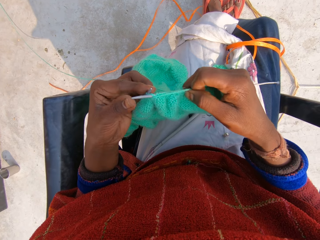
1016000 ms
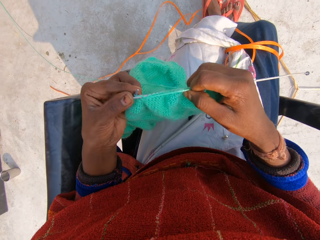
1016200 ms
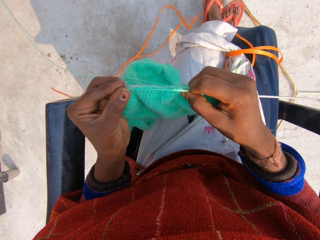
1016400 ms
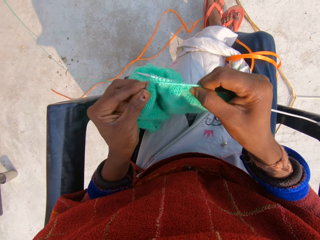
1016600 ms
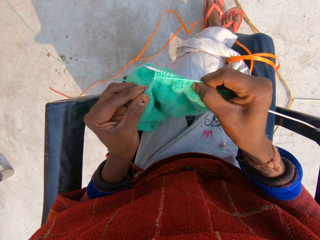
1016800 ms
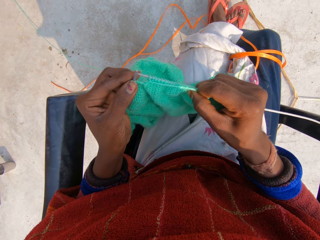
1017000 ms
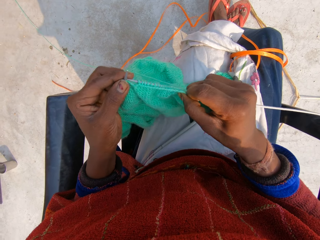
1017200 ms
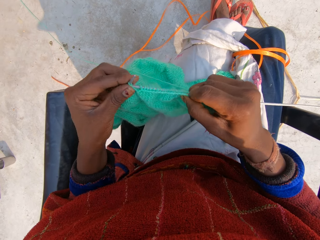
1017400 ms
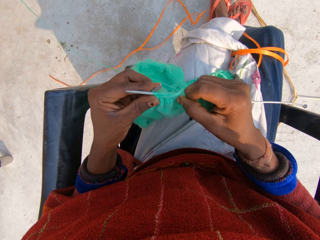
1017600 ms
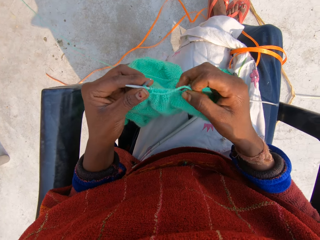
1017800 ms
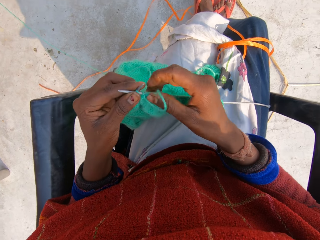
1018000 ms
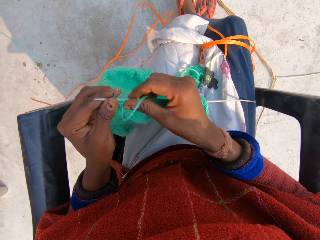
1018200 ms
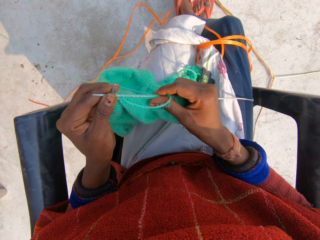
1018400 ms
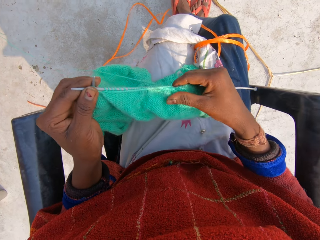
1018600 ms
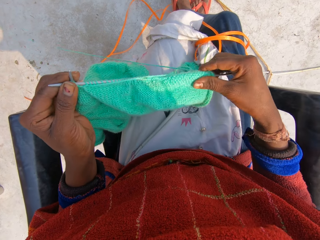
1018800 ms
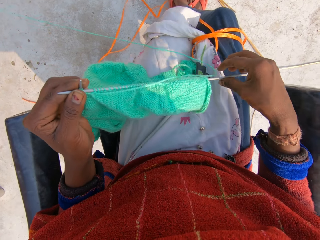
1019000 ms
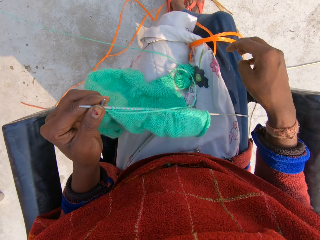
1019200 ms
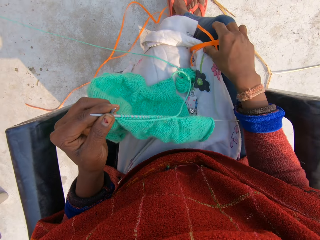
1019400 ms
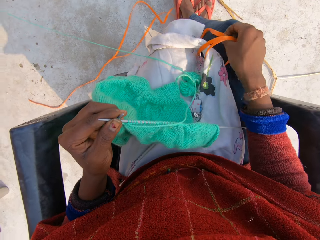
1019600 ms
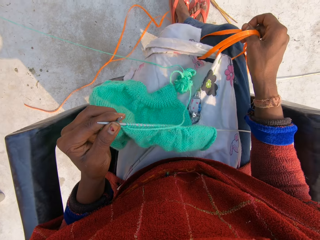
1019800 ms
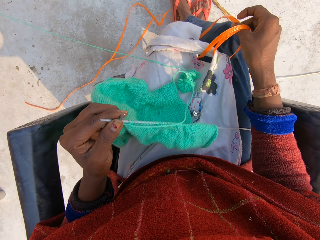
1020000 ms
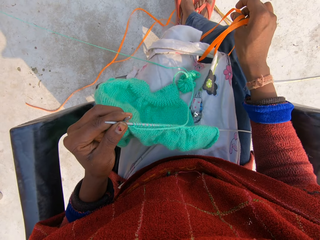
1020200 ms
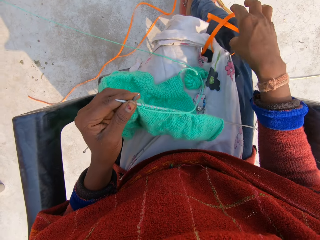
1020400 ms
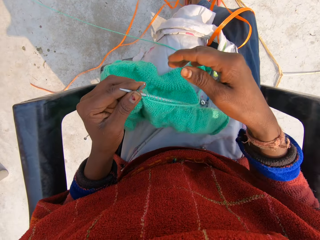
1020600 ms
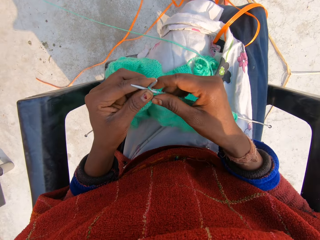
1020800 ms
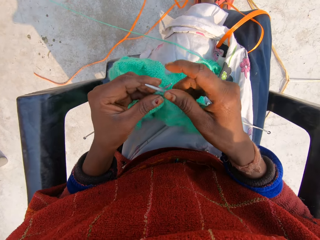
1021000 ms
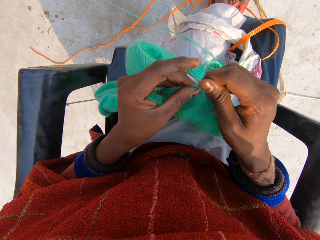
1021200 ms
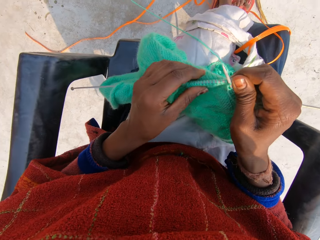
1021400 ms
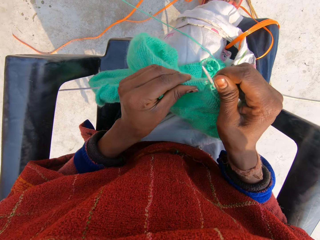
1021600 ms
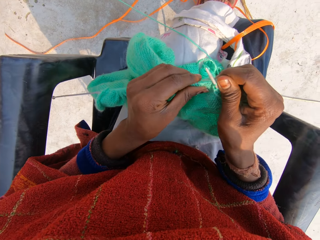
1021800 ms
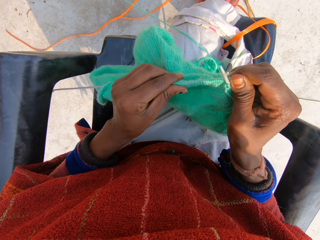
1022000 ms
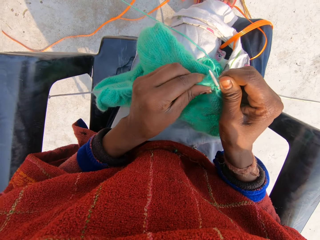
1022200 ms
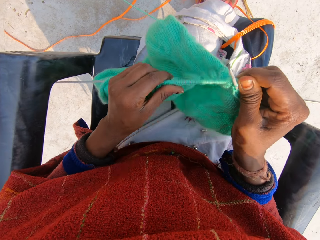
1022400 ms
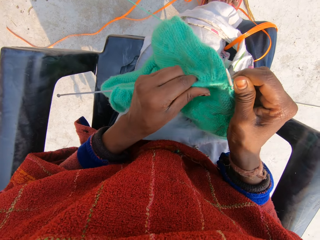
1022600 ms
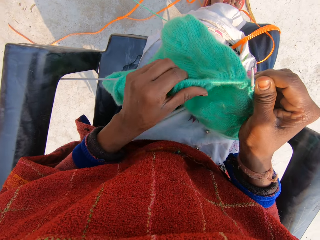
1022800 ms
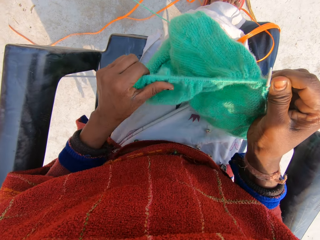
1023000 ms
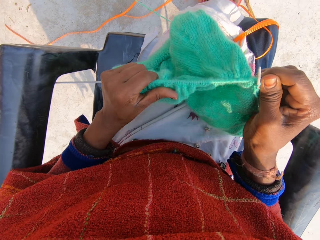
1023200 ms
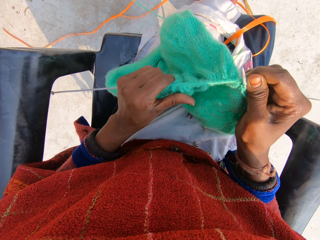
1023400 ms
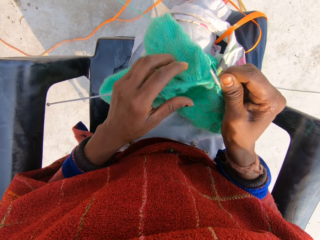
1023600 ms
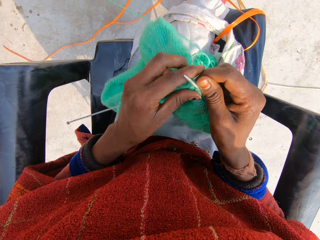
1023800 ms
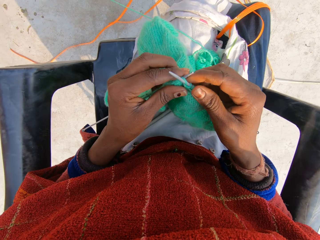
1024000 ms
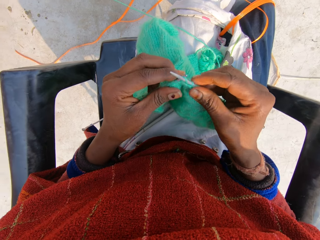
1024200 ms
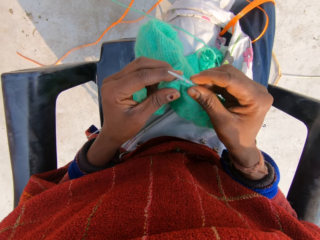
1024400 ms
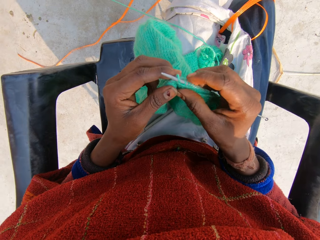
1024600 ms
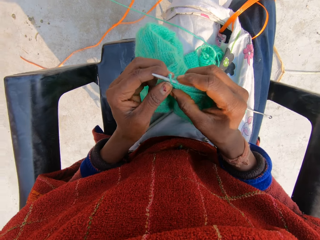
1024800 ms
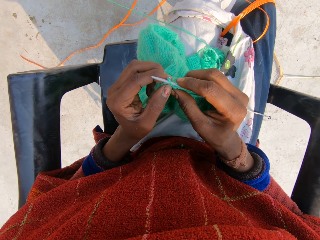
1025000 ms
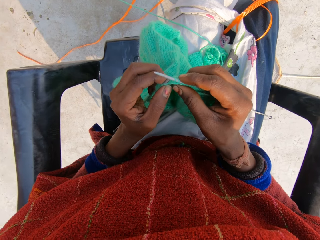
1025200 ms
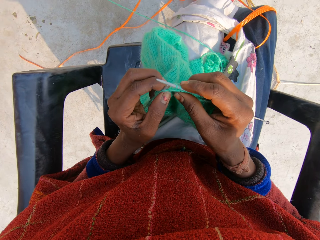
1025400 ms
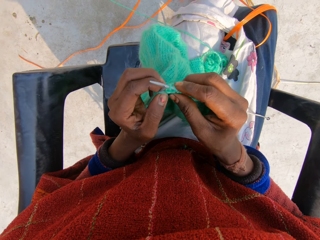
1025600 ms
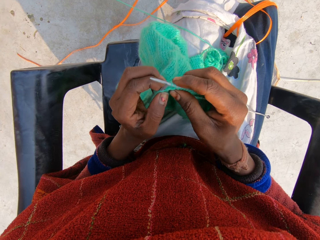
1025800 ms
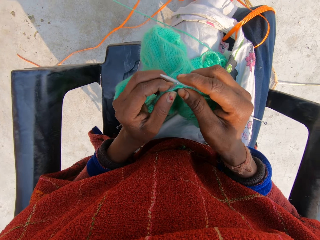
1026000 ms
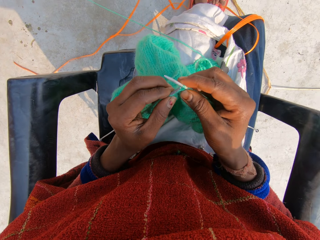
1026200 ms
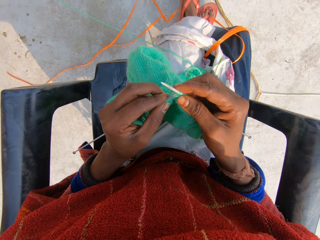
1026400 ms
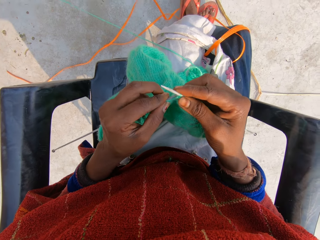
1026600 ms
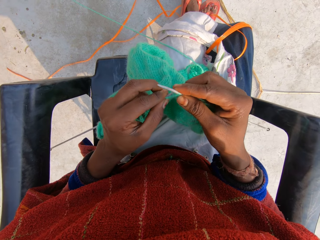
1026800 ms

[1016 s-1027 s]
The camera wearer knits the garment with her hands. They adjust the yarn in the knitting needle with his right hand. They hold the rope on the ground. They pick up plastic straps from his leg with his right hand. They release the rope on the ground. They drop the plastic straps on his leg with his right hand. They put the knitting thread into the knitting needle. They adjust the yarn in the knitting needle with his left hand. They knit the garment with her hands.

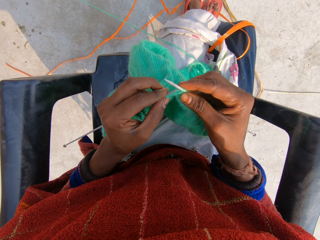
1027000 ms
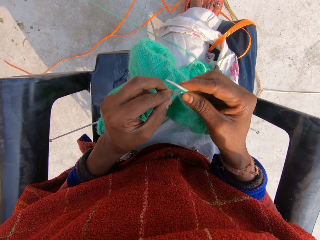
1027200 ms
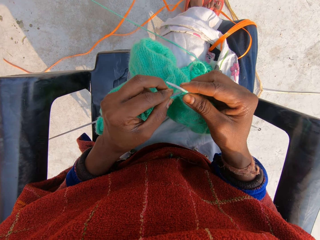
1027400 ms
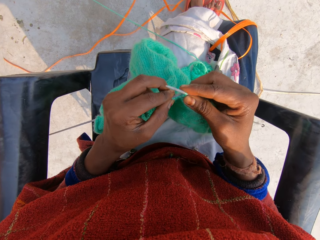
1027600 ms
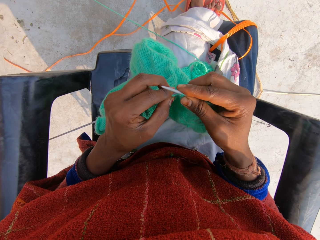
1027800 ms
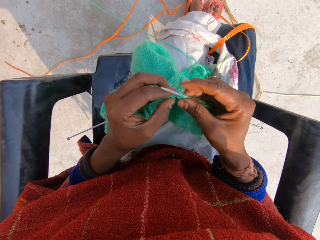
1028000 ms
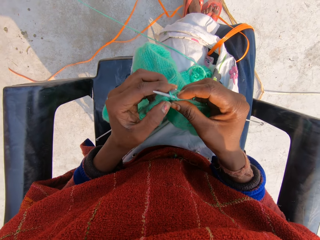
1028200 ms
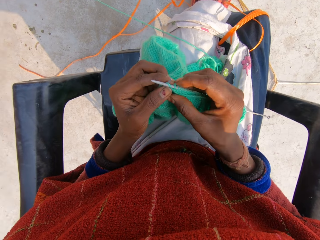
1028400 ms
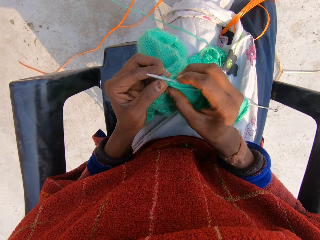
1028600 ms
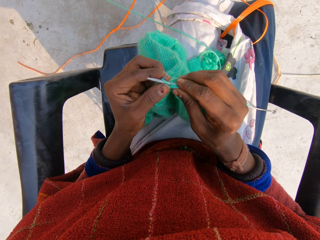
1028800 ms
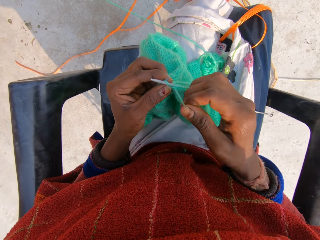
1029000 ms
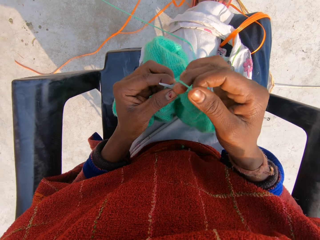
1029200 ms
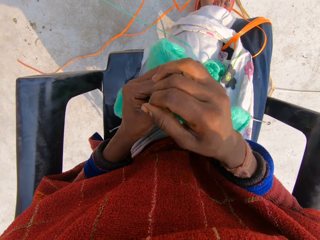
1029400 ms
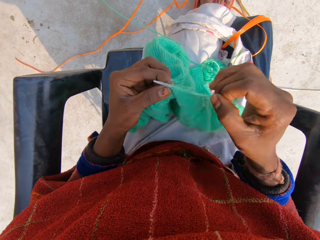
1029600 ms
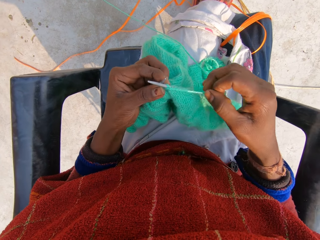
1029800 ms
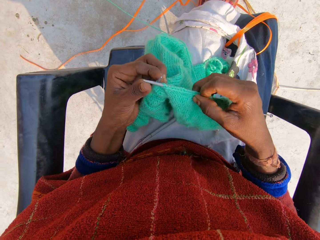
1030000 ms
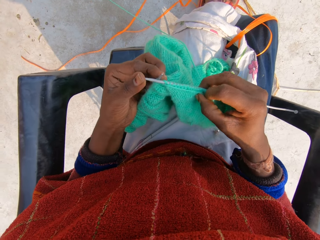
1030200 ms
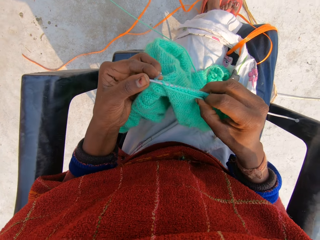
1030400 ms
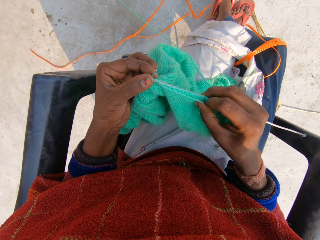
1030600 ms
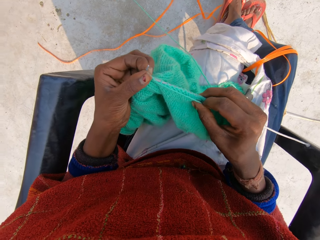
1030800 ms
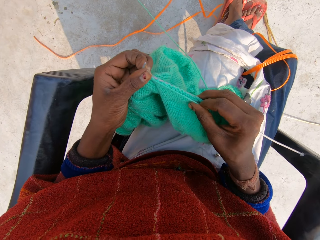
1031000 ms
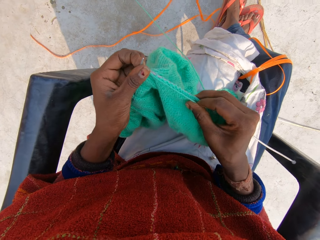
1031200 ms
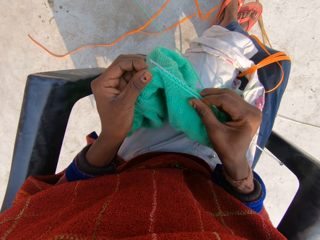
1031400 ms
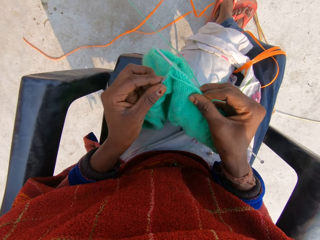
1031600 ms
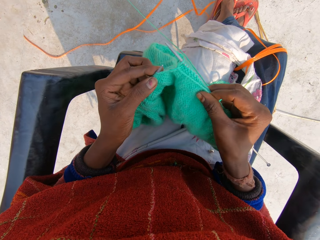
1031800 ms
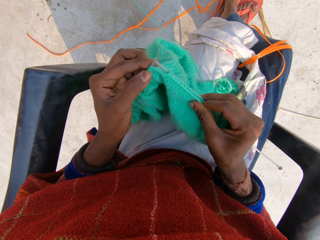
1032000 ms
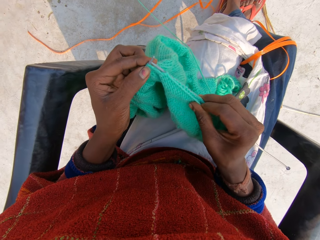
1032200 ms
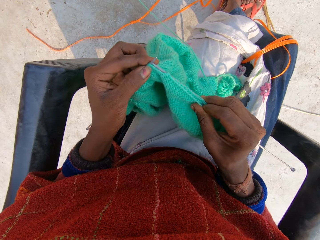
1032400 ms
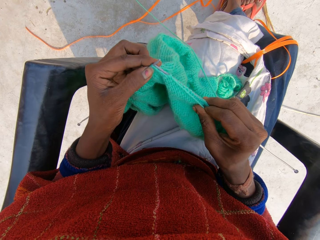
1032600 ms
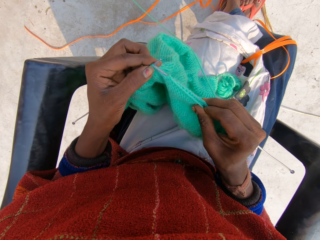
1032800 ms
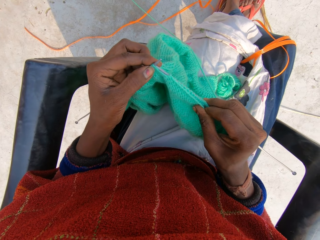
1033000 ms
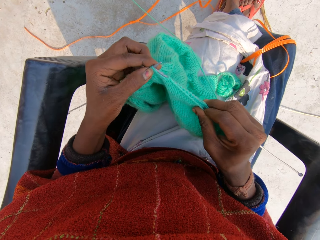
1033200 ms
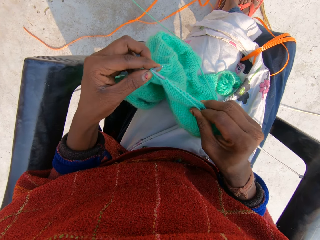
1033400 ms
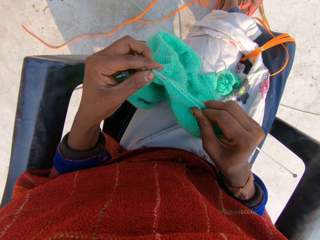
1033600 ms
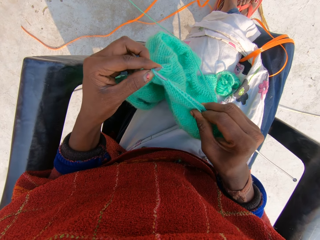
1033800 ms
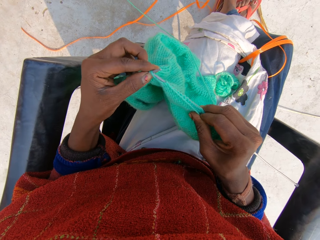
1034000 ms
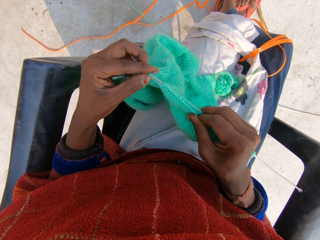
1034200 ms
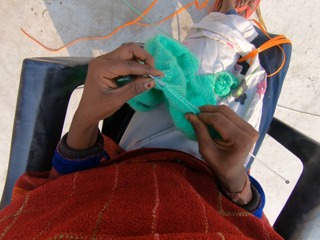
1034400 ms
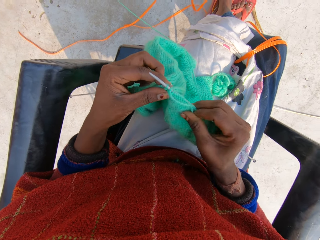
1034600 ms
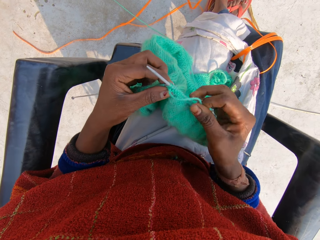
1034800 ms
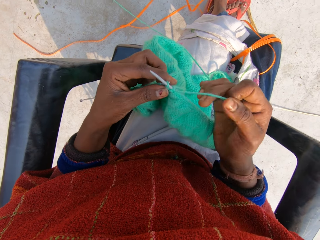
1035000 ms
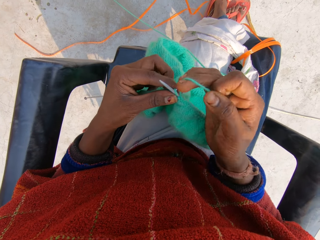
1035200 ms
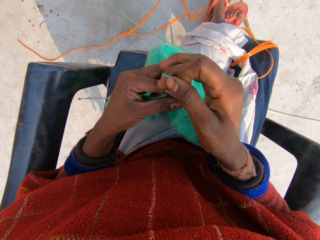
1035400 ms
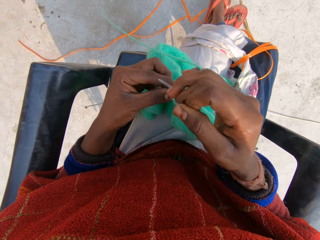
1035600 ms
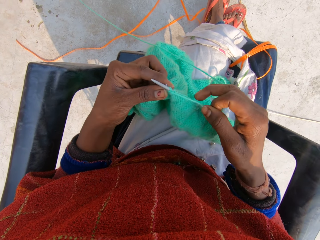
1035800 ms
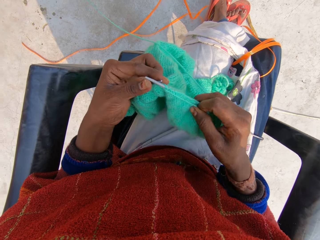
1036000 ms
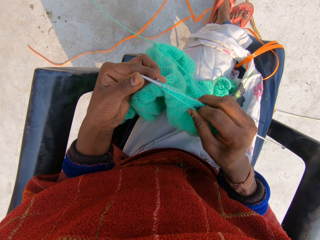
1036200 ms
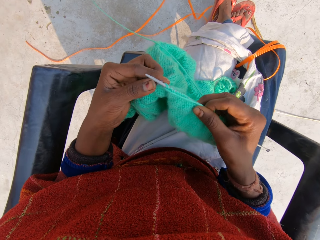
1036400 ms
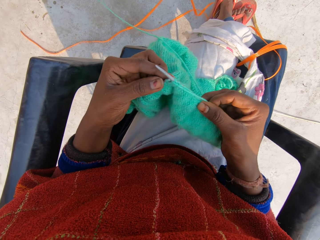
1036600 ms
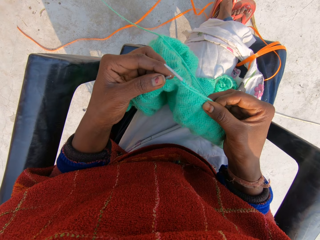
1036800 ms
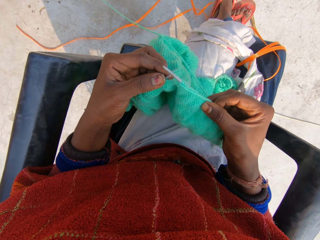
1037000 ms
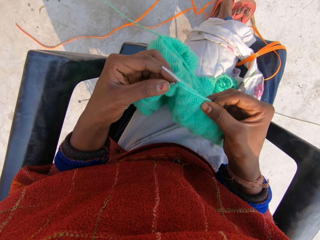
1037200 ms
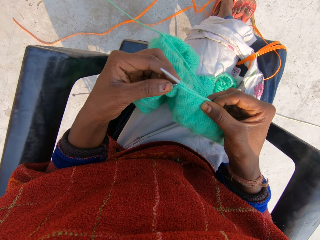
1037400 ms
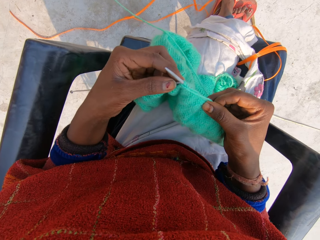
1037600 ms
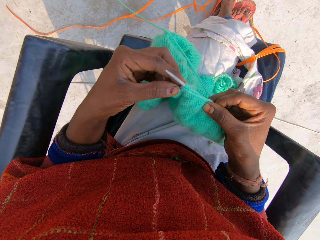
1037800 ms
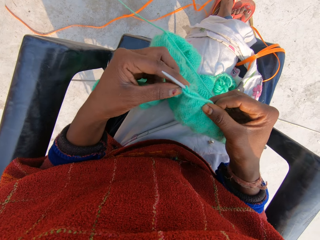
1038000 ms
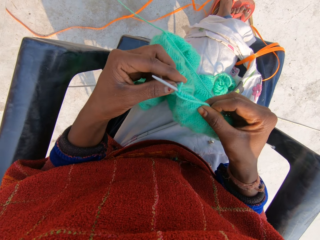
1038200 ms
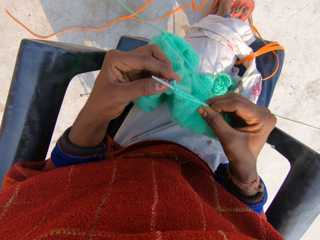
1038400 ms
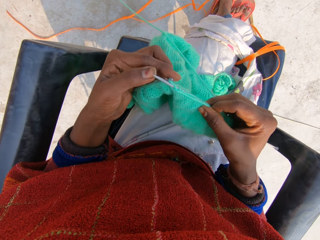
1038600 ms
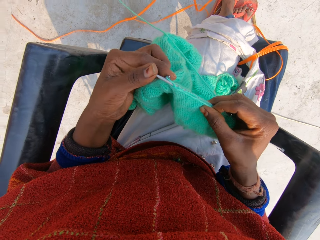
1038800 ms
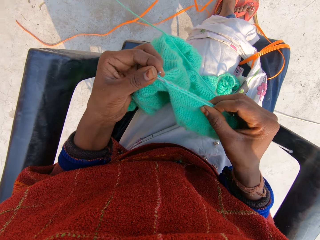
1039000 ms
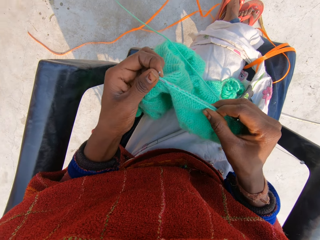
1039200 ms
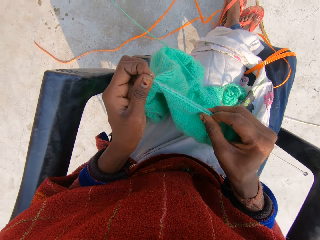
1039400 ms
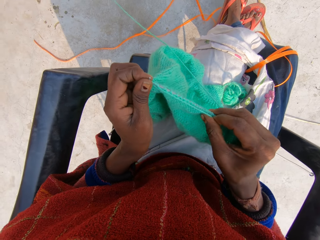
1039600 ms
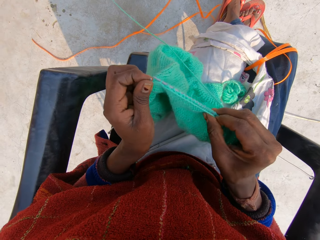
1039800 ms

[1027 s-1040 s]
The camera wearer rolls the knitting thread on the knitting needle. She knits the garment with her hands. She rolls the knitting thread on the knitting needle. She knits the garment with her hands.
